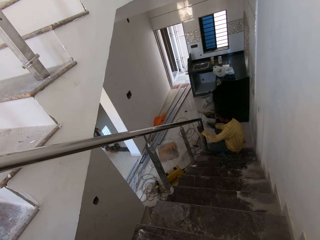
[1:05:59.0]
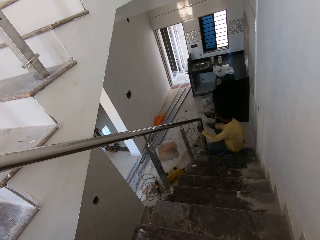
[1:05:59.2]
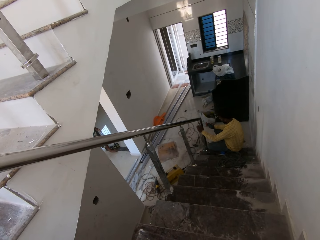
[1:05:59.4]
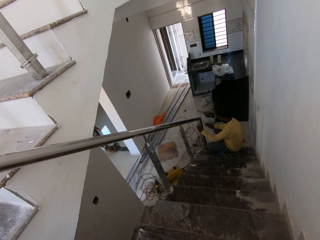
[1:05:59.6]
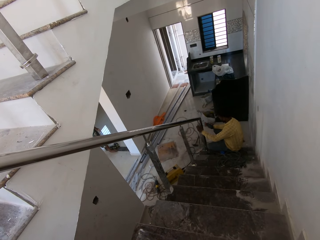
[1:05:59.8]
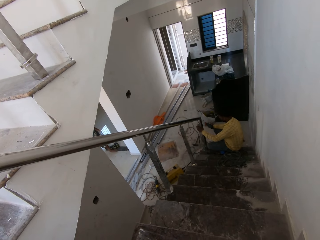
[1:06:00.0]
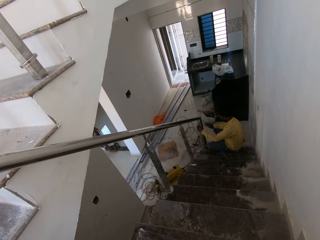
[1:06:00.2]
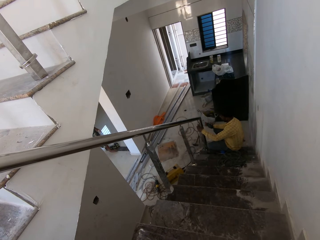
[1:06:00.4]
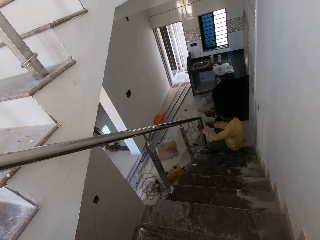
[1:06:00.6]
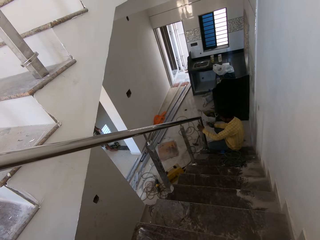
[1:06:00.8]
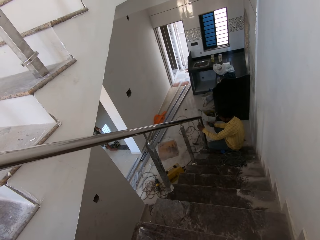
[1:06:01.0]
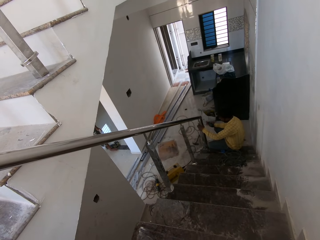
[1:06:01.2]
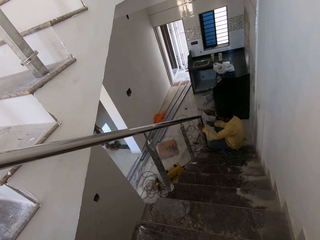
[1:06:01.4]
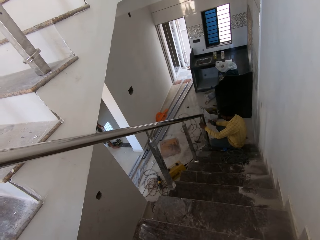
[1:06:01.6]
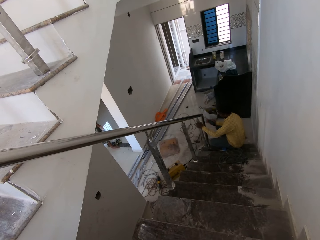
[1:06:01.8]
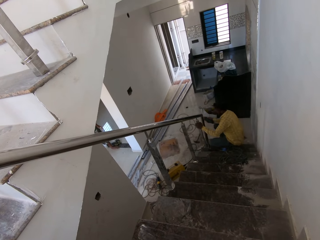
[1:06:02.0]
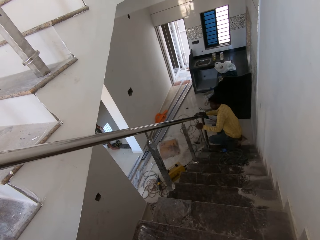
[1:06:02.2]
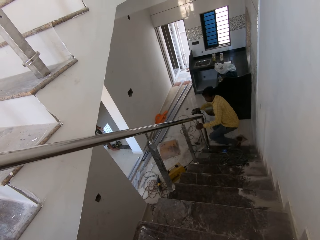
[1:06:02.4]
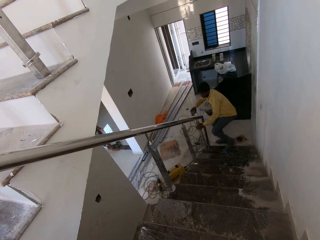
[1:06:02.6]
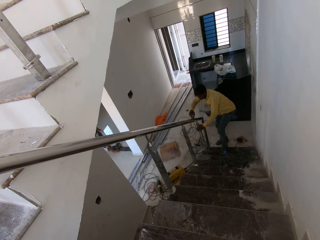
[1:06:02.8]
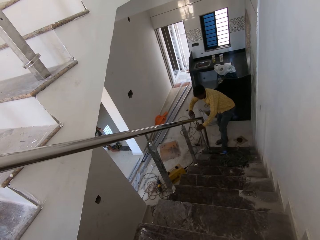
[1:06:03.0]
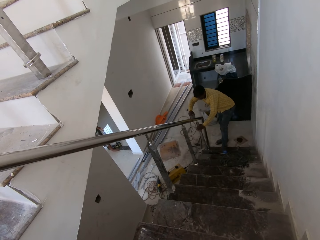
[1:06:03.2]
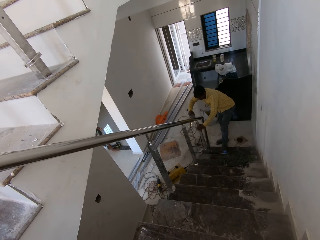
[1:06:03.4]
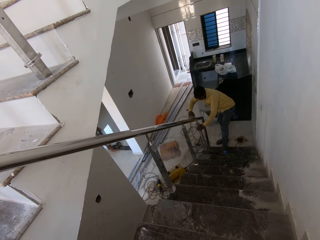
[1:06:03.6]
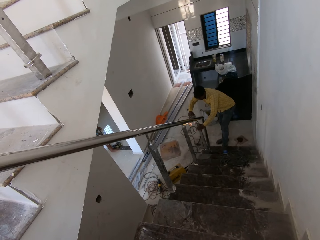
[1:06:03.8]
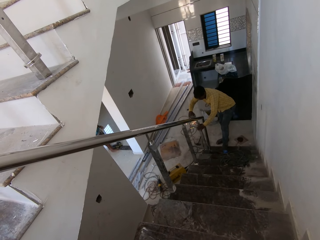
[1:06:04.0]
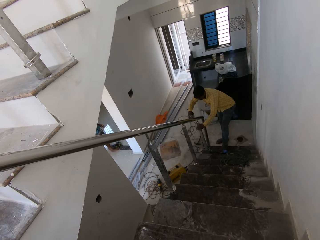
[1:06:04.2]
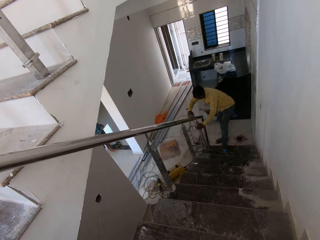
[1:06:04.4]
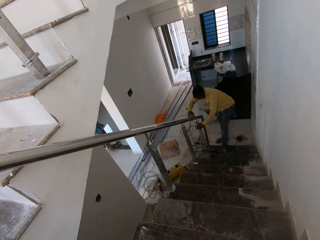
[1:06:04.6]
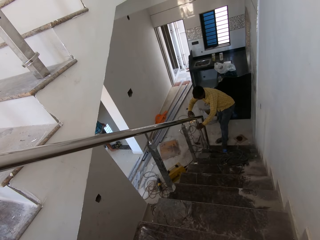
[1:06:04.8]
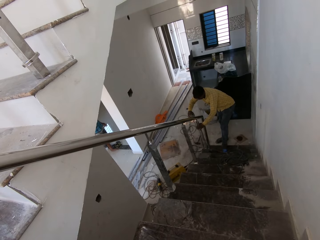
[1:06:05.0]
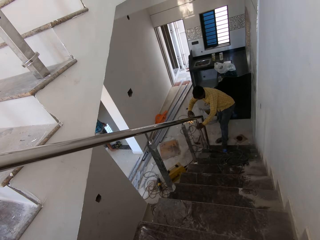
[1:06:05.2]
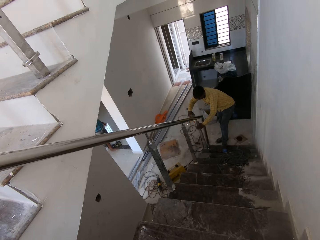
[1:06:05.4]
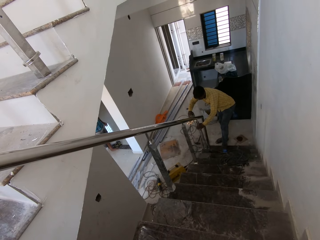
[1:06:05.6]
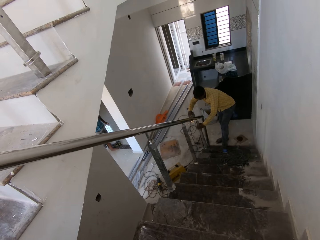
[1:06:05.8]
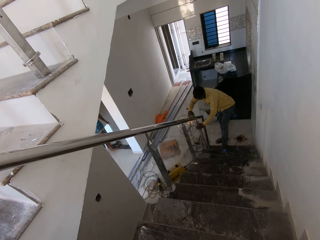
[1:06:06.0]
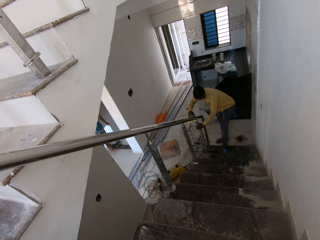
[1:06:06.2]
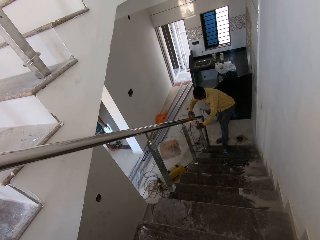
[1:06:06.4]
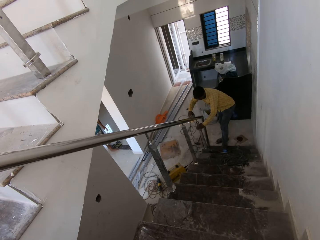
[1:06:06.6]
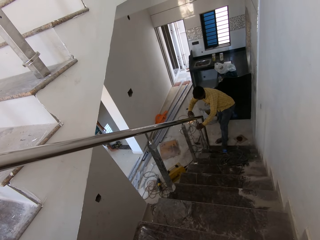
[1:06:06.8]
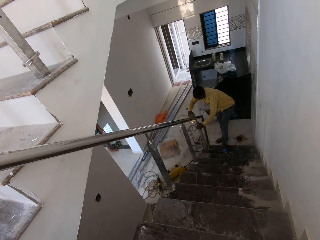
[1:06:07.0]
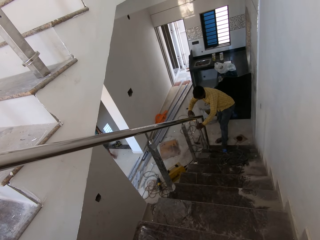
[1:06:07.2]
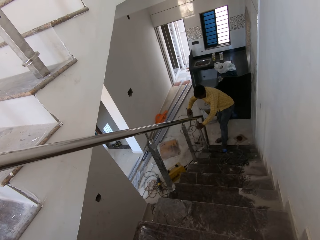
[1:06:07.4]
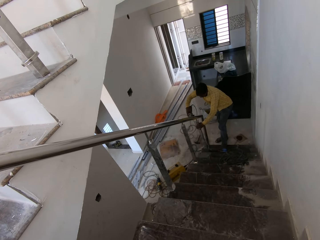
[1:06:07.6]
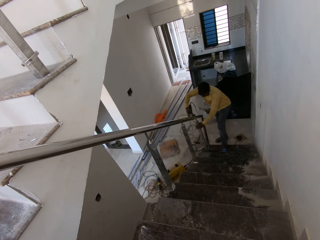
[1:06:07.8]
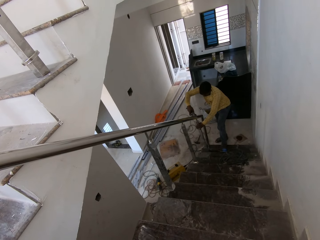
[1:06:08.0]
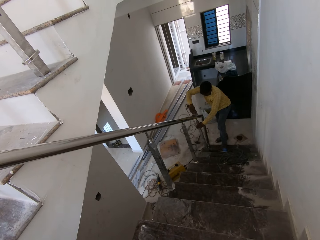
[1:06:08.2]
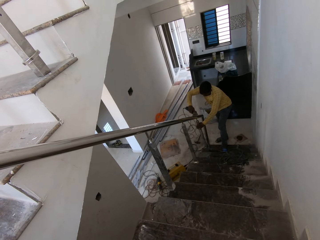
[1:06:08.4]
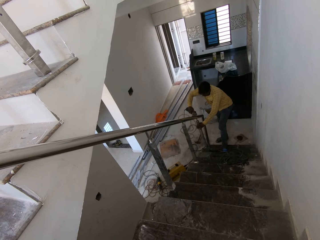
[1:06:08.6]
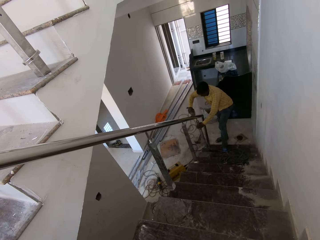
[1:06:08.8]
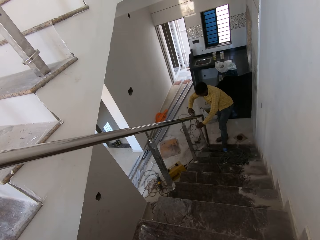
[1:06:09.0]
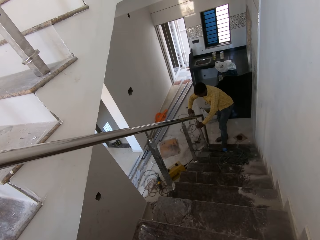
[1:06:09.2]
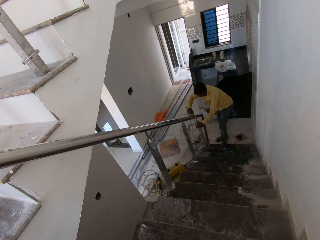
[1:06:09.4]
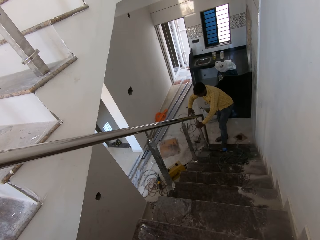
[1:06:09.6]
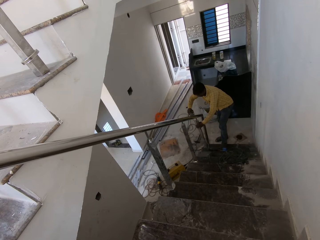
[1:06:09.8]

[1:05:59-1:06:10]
A person looks at the rail. The person grinds the rail with a grinder.

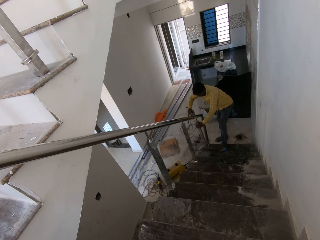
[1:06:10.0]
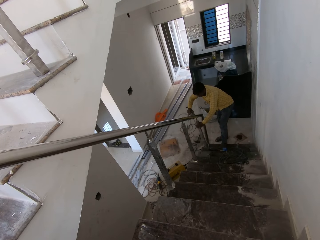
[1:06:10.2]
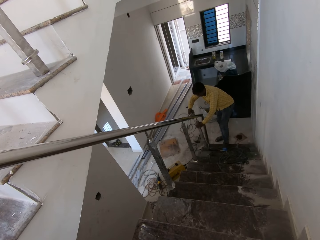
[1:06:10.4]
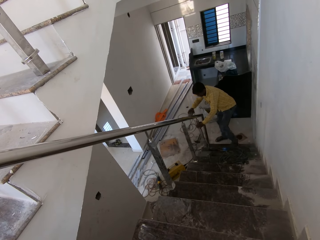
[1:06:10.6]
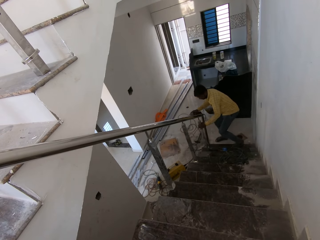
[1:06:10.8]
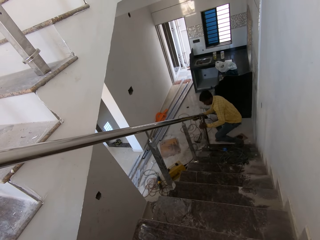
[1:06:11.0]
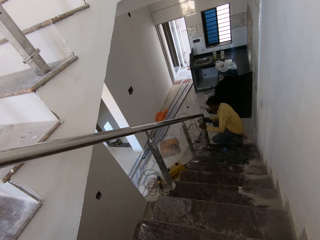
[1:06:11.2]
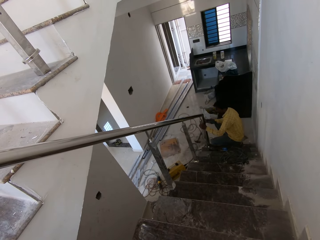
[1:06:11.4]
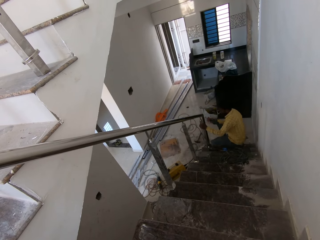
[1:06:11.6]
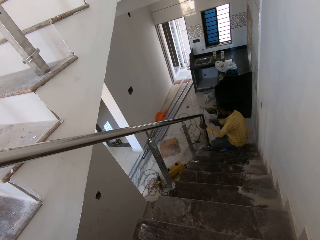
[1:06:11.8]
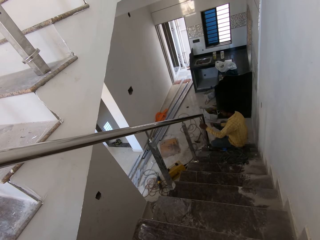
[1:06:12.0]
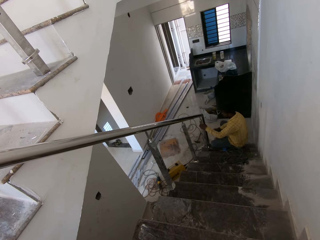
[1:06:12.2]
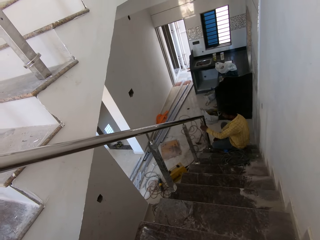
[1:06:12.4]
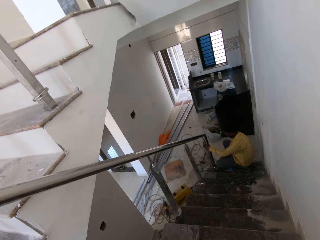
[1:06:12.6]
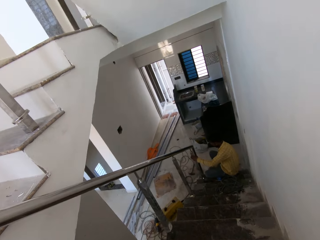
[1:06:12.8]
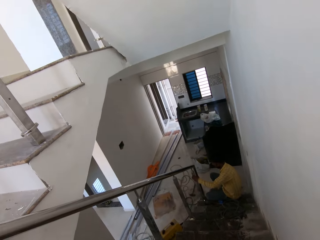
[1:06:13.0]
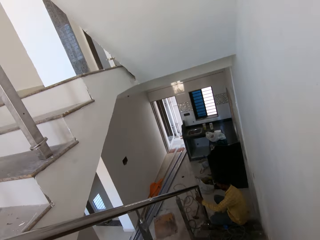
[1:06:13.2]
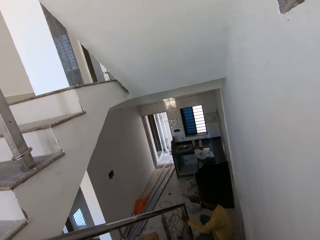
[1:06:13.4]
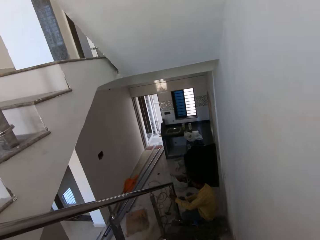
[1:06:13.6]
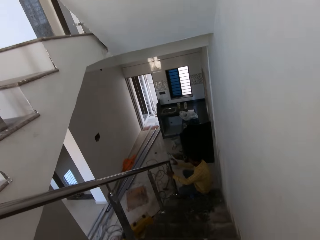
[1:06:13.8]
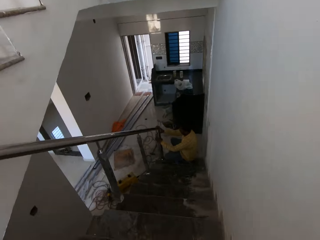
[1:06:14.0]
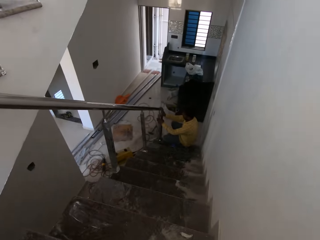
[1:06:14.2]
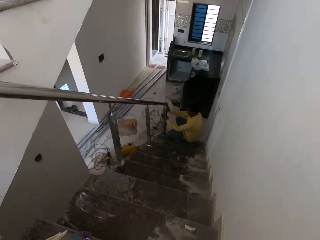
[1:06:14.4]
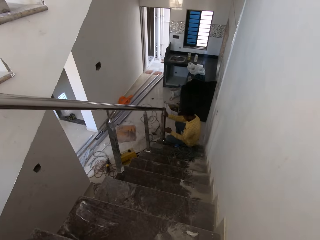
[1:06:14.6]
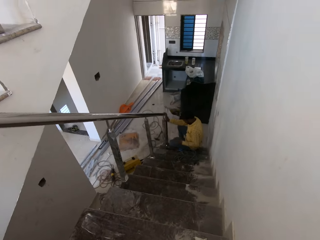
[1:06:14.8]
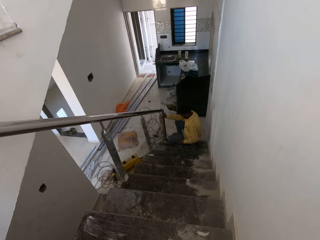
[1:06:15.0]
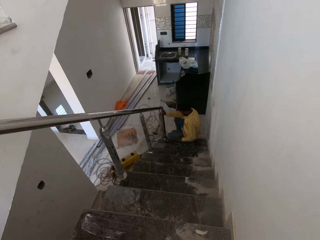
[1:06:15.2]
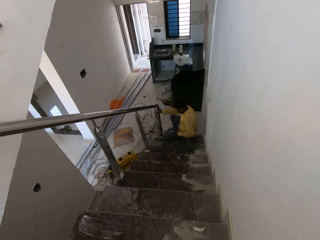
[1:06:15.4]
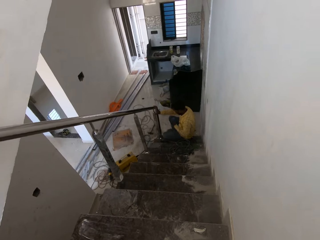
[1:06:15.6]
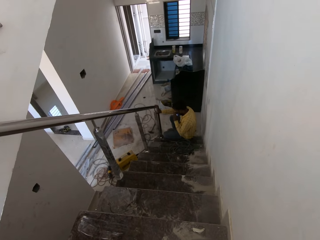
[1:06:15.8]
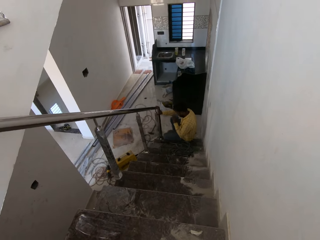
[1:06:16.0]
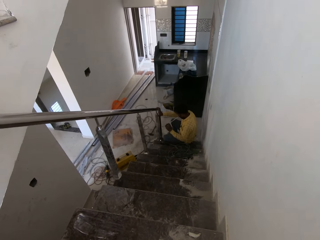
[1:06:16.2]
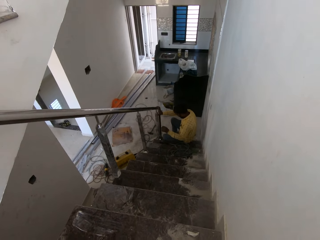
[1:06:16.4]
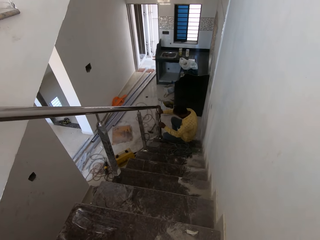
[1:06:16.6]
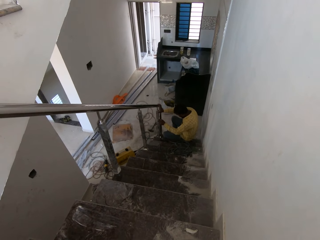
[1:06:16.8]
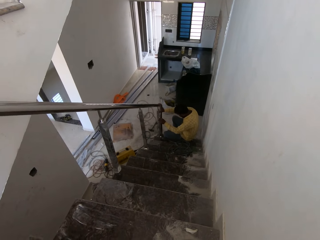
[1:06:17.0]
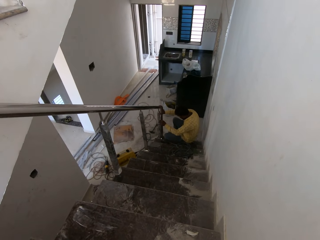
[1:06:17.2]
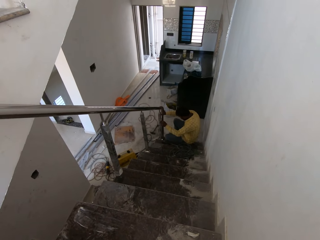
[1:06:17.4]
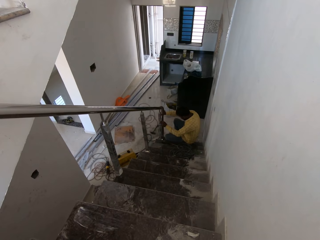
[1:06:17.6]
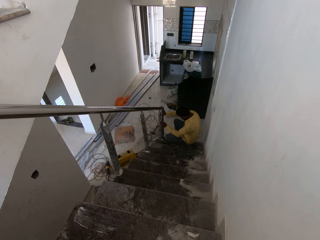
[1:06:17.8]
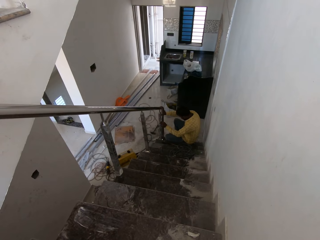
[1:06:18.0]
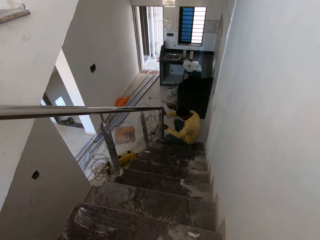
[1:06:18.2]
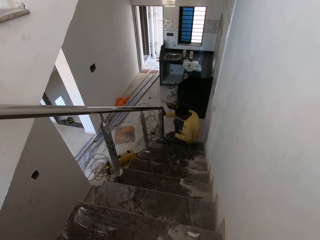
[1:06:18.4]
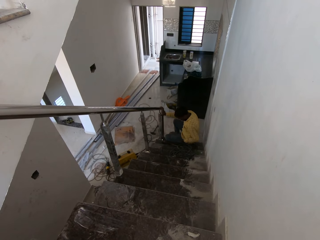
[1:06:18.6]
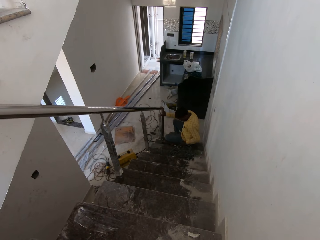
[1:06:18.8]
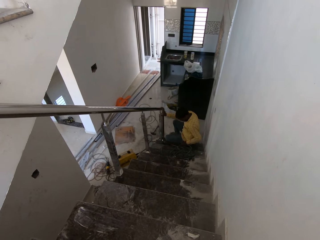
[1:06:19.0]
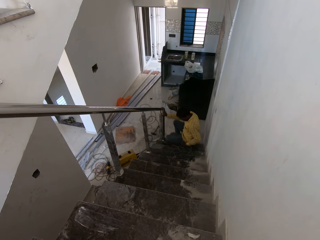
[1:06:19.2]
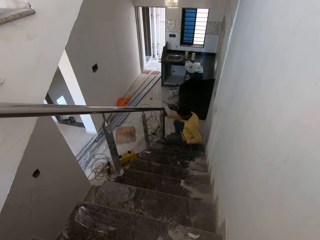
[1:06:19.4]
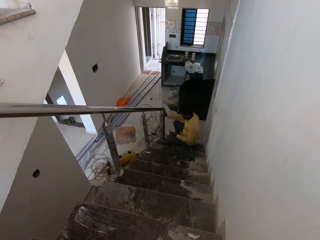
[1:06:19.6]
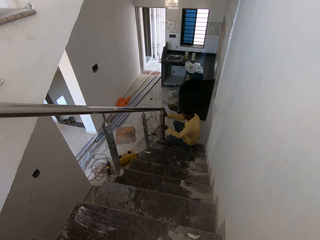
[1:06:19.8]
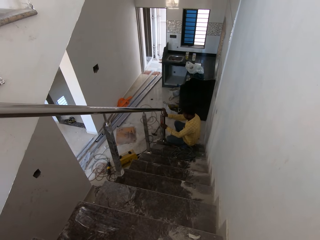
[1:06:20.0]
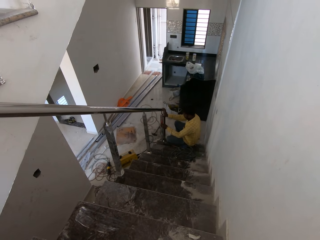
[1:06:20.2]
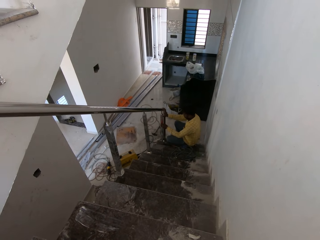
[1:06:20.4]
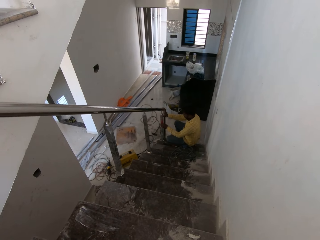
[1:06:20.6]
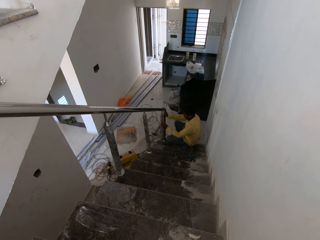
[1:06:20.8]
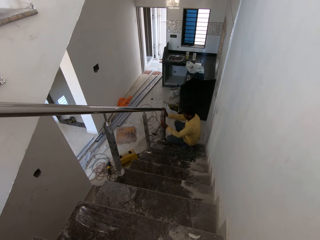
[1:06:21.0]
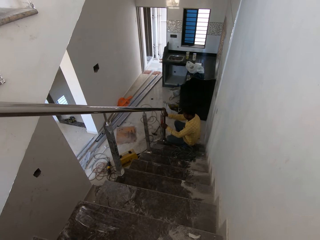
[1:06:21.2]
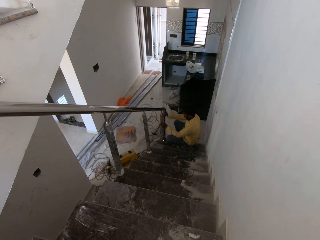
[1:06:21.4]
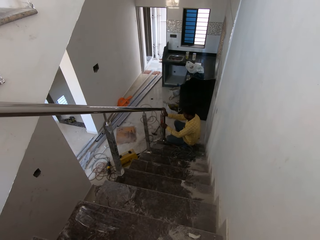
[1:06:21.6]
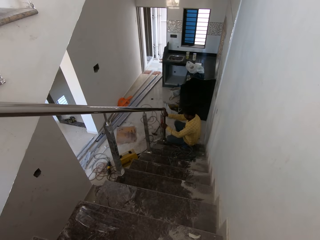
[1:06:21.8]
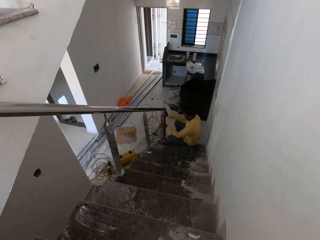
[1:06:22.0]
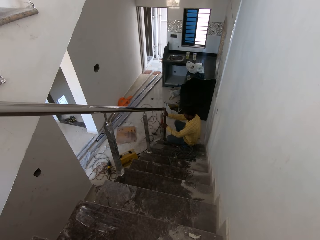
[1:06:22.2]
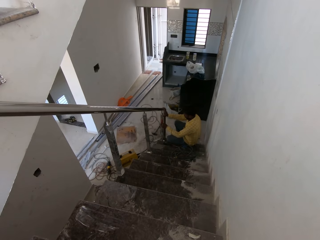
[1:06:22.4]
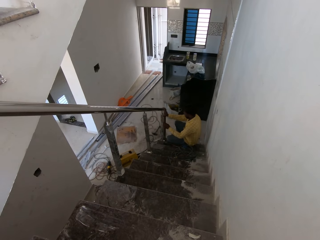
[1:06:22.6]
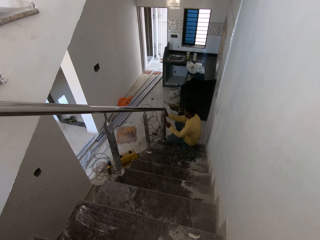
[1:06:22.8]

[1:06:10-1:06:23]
A man looks at the rail. The man drops the sander on the floor with his right hand. He holds the handrail of the staircase with his right hand. He picks a measuring tape from the staircase with his left hand. He extends the measuring tape in his left hand with his mouth. He measures the handrail of the staircase with the measuring tape in his left hand. He drops the measuring tape on the staircase with his left hand. He picks the spirit level from the staircase with his left hand. He places the spirit level on the handrail of the staircase with his left hand.
